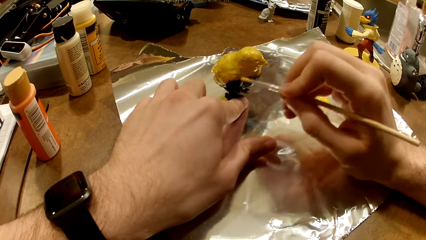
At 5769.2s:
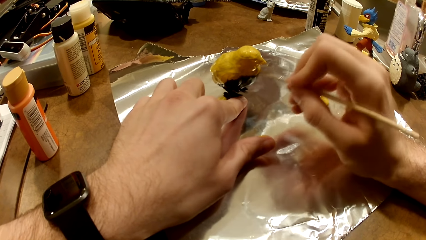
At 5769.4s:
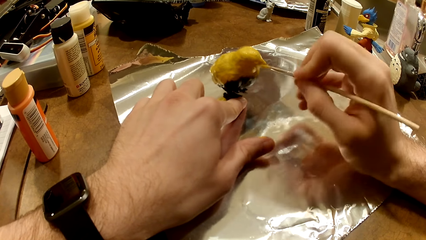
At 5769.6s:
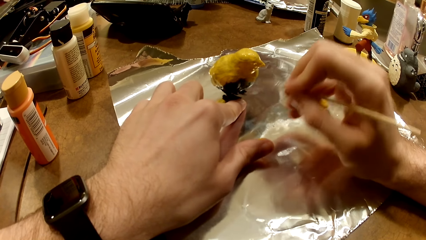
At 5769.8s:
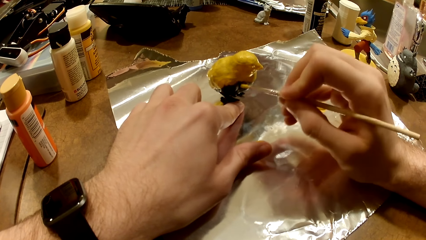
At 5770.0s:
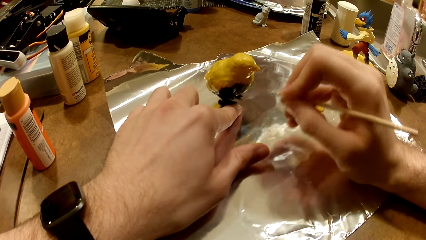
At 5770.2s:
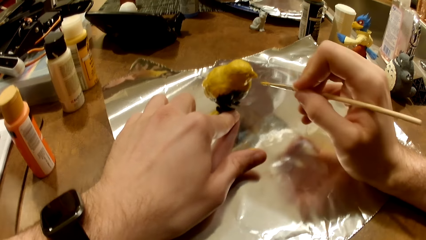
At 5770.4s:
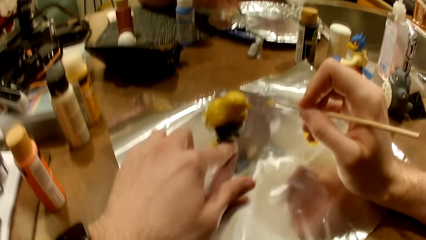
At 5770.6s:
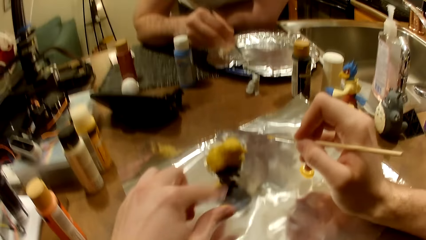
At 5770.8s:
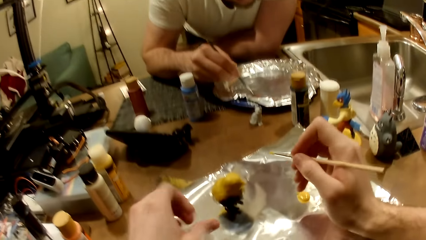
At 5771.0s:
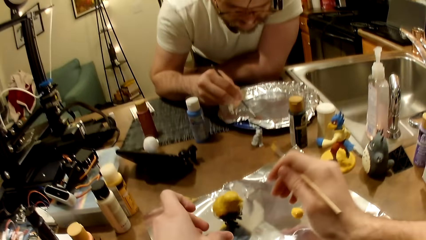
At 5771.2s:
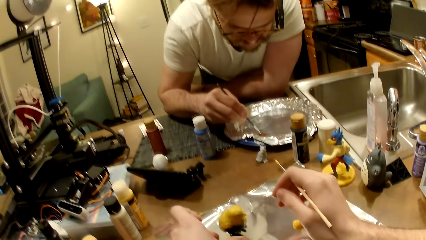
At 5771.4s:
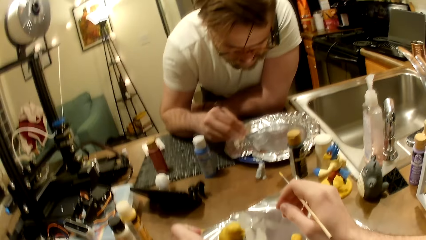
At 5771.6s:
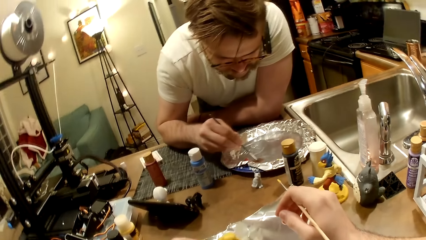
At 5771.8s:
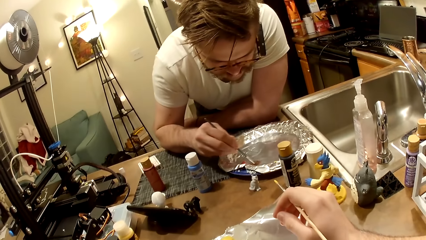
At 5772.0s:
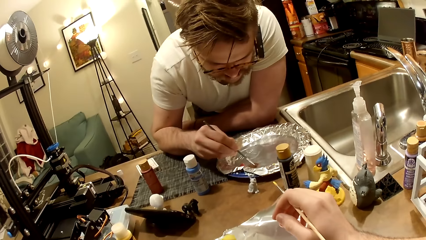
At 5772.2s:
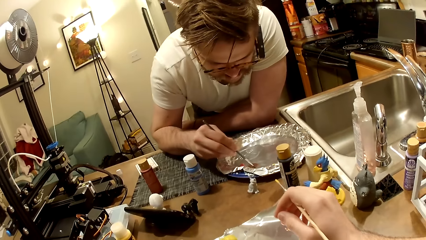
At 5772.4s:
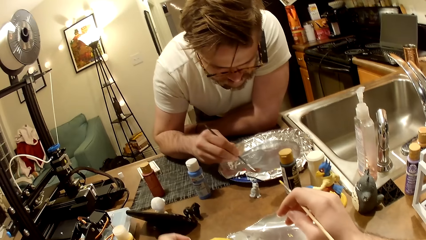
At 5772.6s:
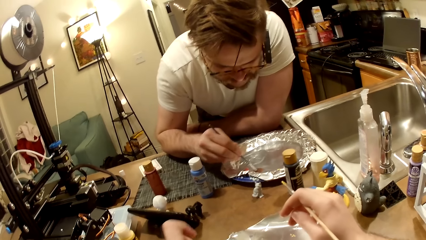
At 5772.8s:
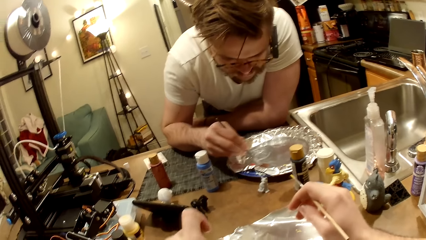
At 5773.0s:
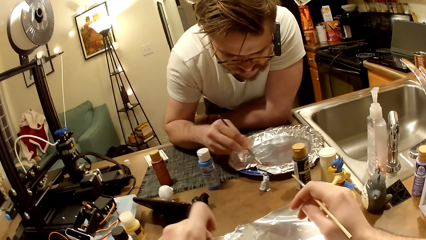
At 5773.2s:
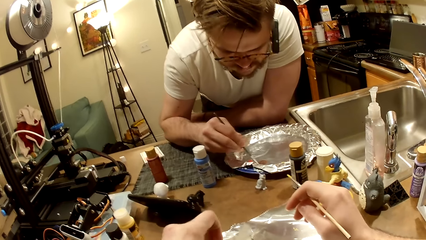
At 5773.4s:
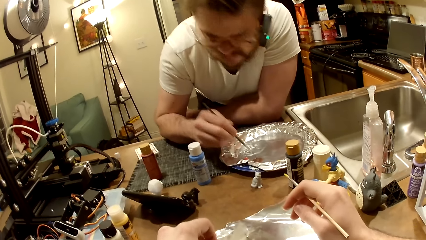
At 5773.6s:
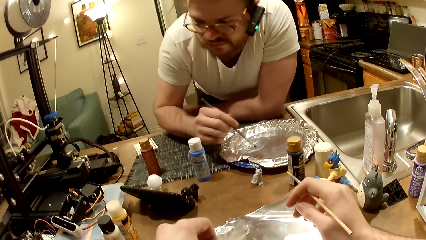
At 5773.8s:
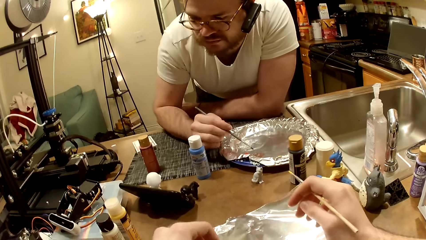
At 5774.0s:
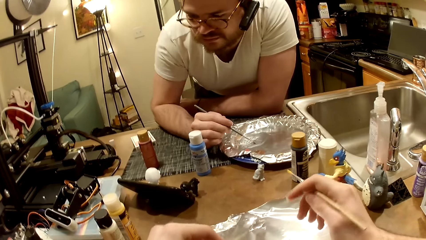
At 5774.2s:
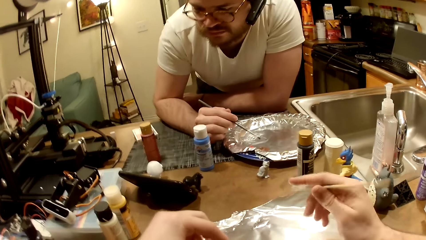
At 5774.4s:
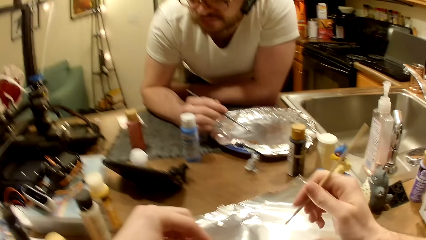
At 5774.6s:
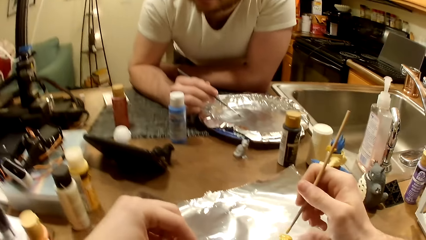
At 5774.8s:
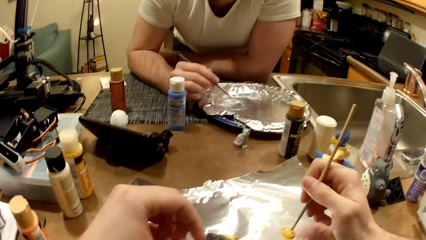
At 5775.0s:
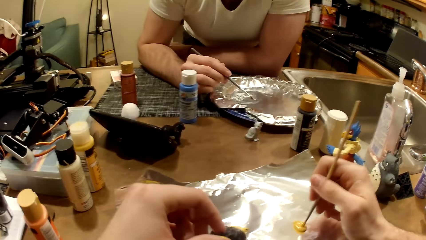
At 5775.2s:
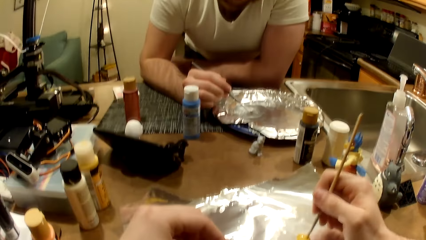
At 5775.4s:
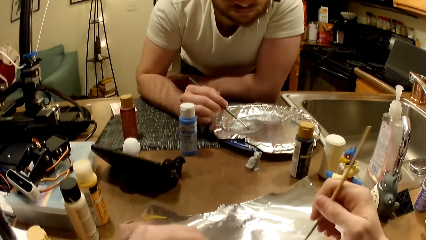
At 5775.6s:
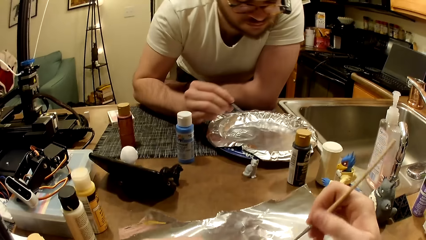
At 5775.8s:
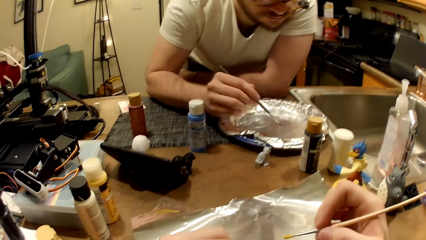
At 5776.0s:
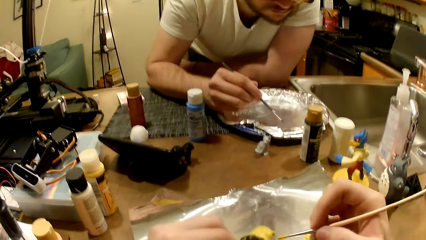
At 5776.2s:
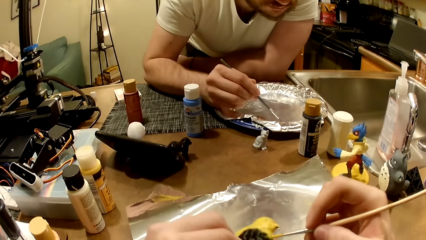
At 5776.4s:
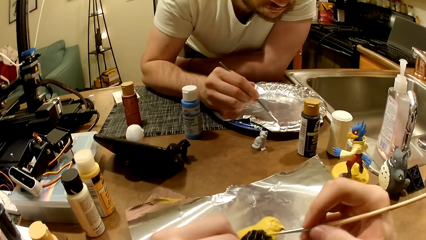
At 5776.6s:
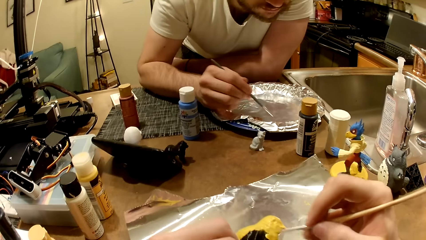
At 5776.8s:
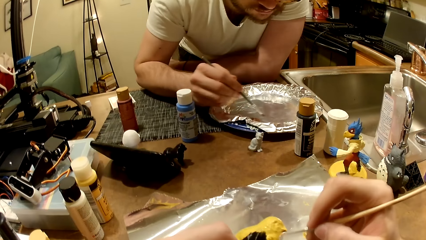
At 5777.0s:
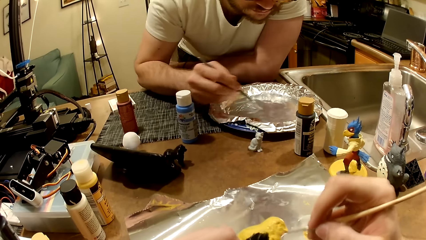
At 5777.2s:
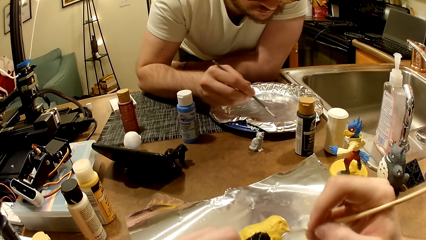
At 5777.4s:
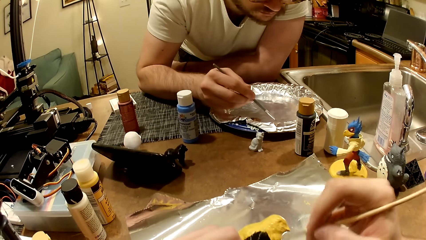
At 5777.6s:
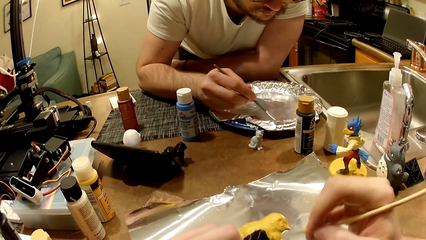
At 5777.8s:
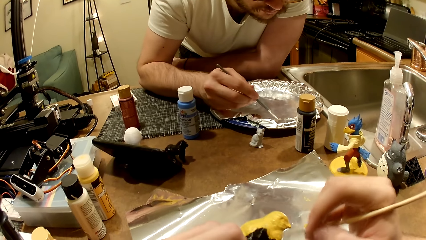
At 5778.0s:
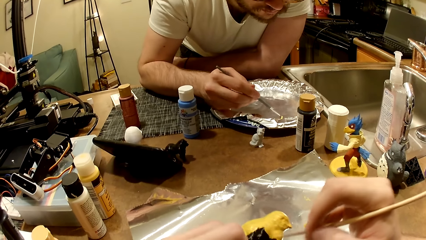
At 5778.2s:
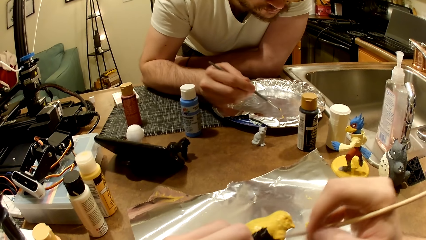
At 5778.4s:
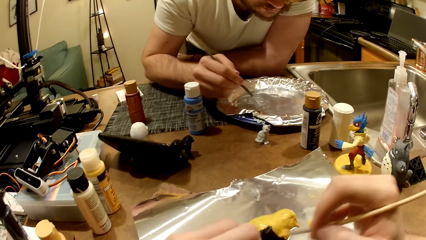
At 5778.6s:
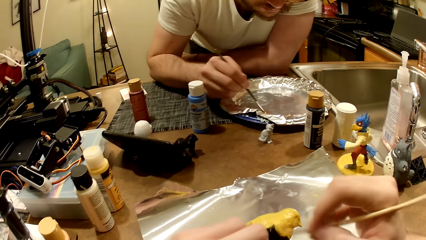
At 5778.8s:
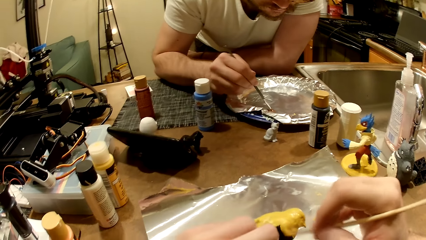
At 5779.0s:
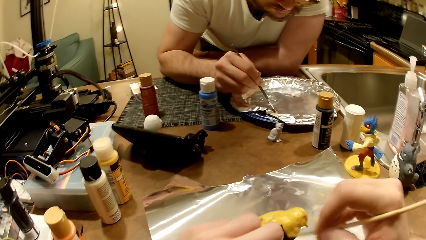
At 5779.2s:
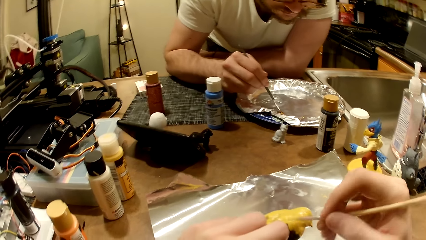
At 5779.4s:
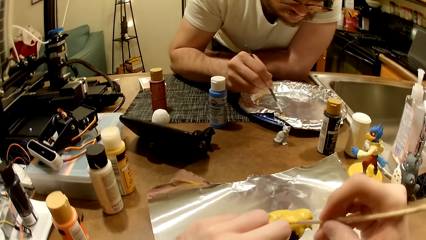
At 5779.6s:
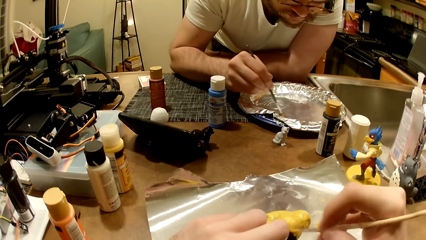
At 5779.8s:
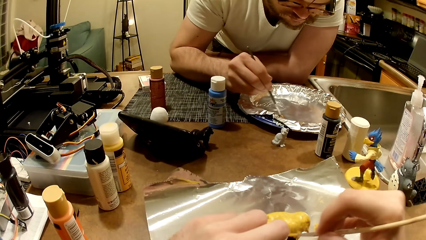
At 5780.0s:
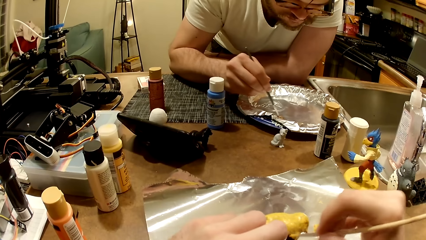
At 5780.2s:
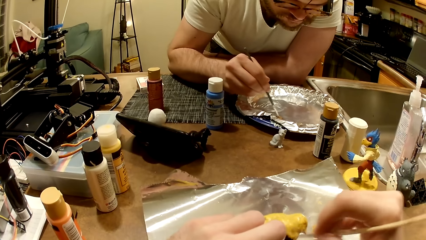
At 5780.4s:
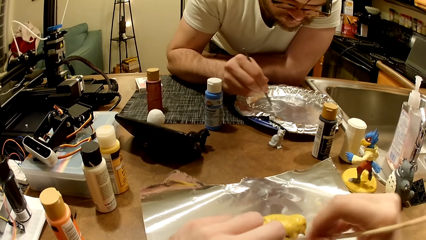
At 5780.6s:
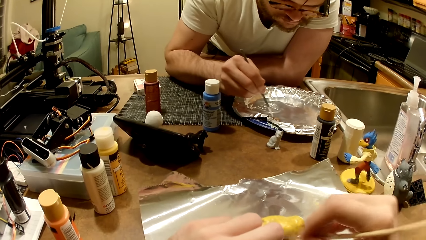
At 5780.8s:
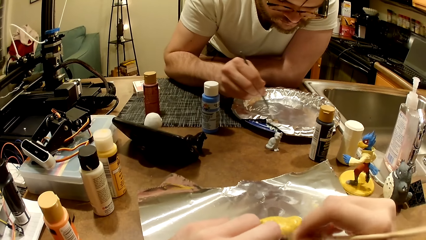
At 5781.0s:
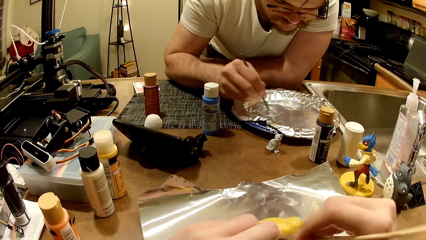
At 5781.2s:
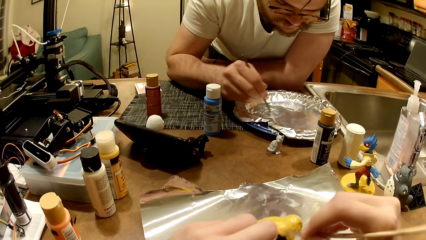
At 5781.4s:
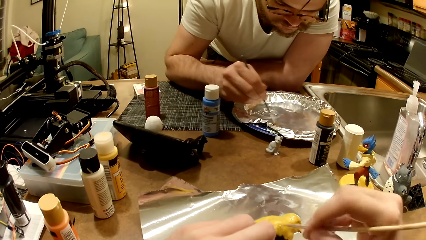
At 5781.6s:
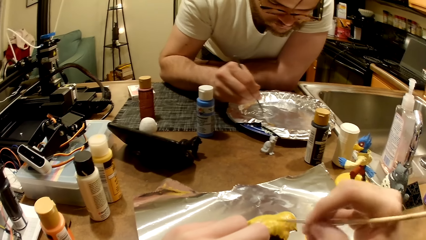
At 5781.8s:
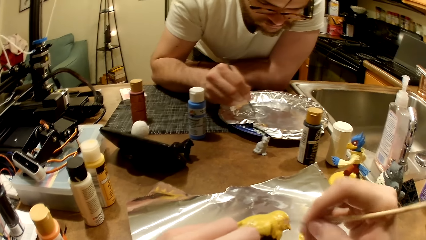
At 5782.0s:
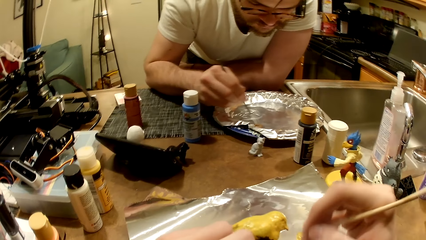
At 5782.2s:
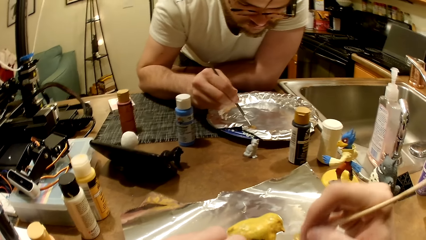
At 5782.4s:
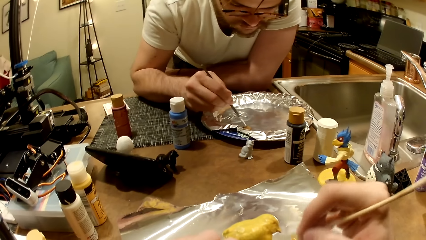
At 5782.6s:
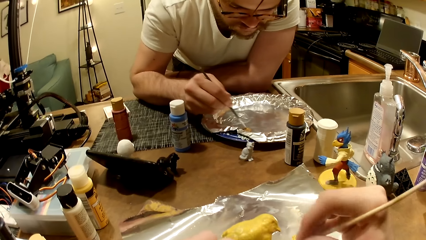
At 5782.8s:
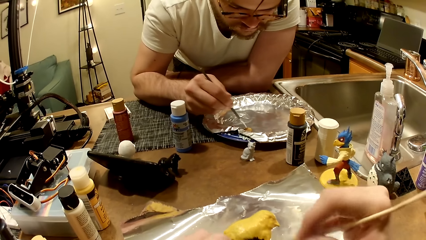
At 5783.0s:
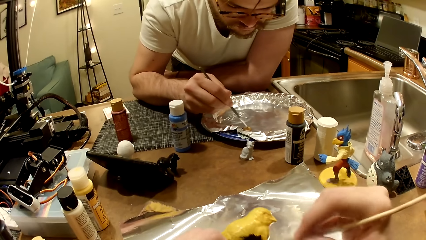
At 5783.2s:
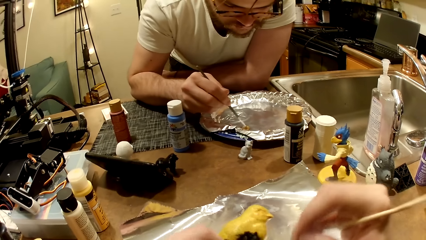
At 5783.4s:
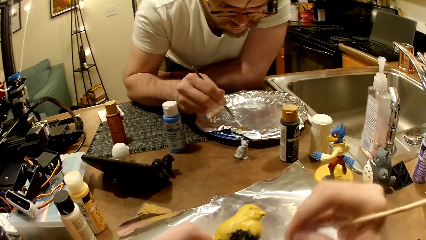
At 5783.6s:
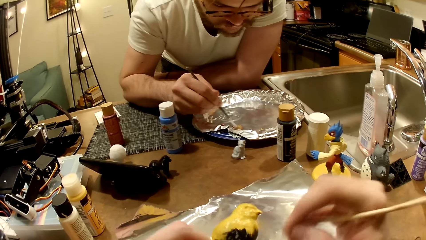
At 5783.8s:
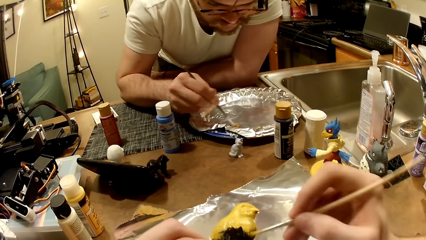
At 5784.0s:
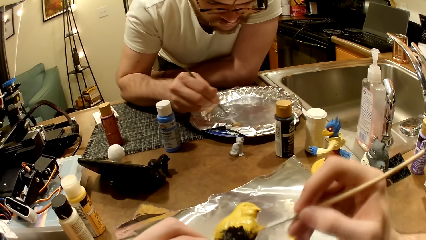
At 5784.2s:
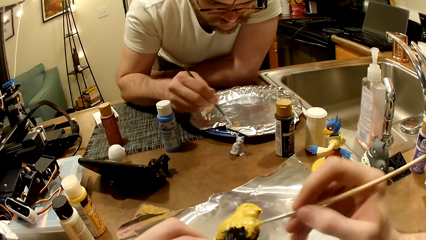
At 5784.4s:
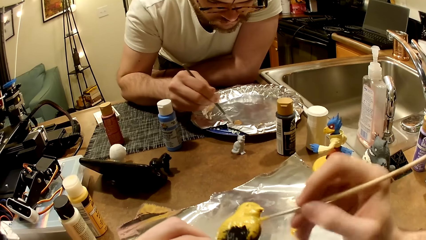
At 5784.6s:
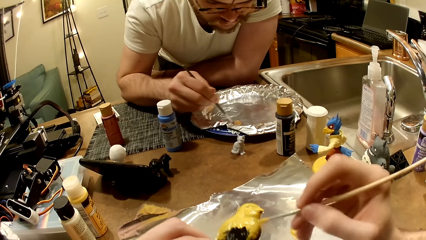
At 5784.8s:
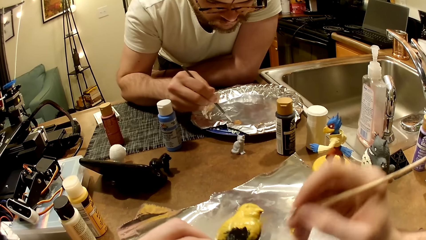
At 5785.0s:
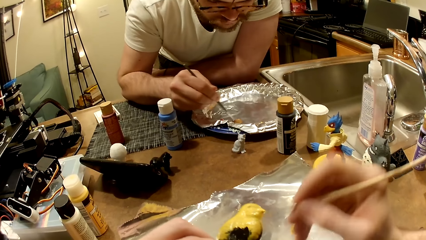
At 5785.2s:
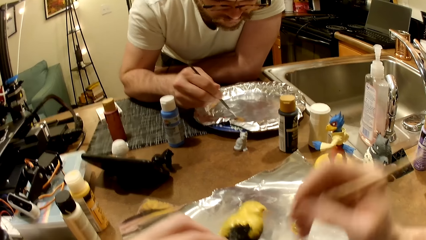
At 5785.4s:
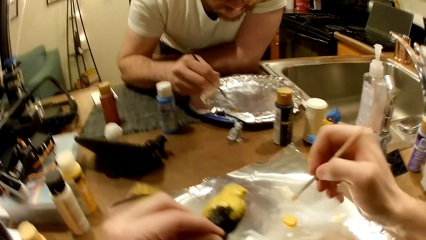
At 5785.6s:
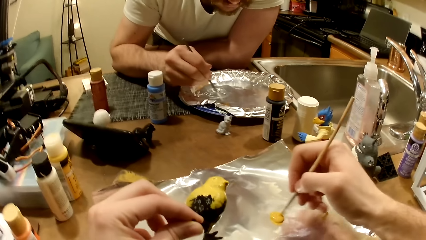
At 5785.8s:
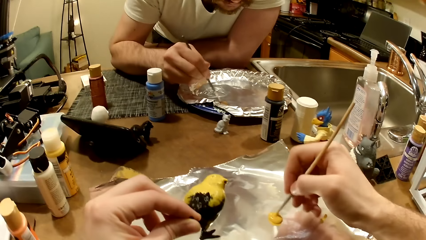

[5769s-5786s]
A man mixes the paints with a painting brush. The camera wearer dips the paint brush in the cream-colored paint with his right hand. He paints the bird figurine or sculpture with the cream-colored paint and the paint brush in his right hand. The man scoops from the brown paint with the paint brush in his right hand and mixes the brown paint with the mixture in the aluminum-foil tray with the paint brush in his right hand. The camera wearer paints the bird sculpture with the painting brush.
